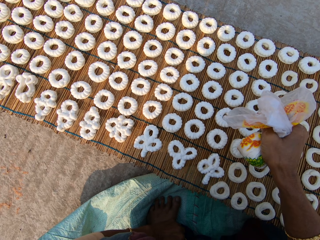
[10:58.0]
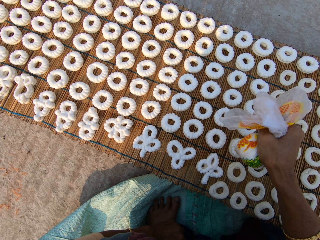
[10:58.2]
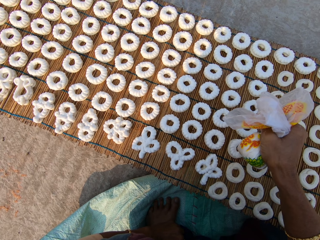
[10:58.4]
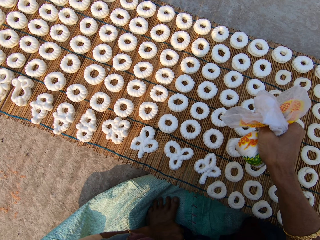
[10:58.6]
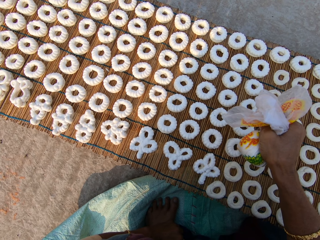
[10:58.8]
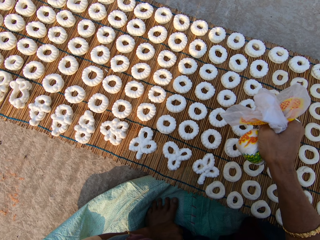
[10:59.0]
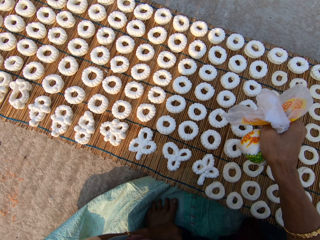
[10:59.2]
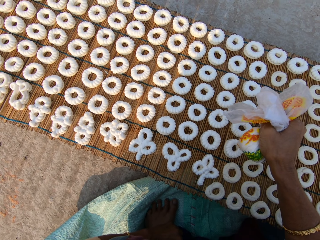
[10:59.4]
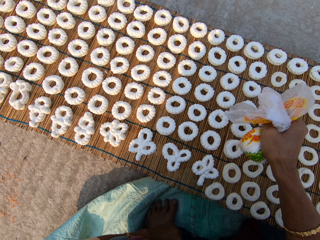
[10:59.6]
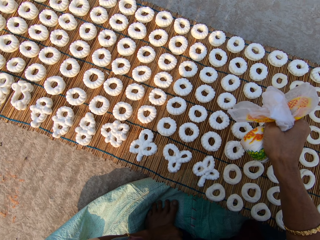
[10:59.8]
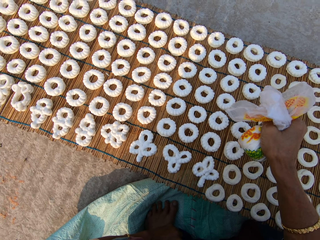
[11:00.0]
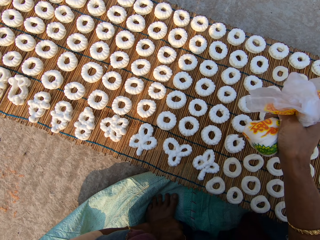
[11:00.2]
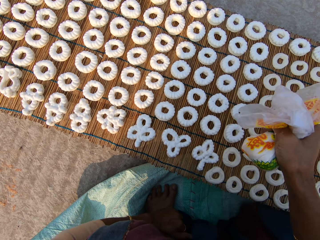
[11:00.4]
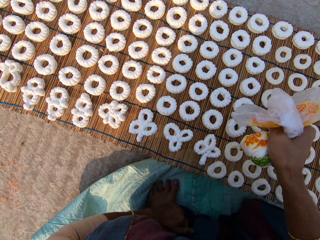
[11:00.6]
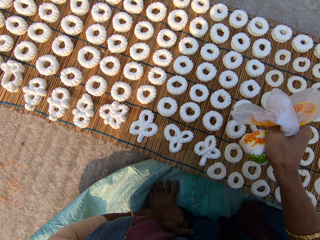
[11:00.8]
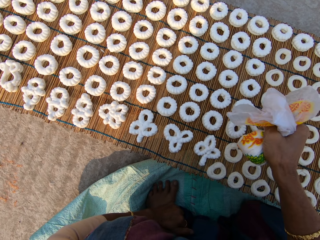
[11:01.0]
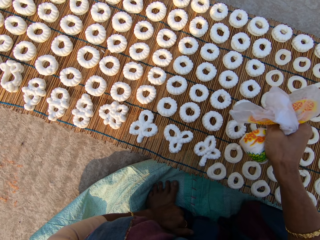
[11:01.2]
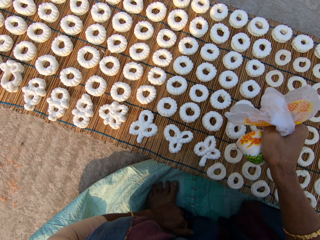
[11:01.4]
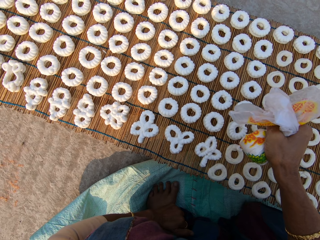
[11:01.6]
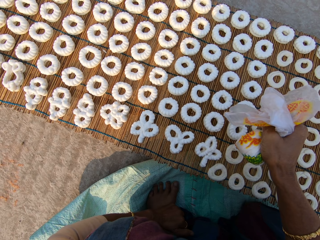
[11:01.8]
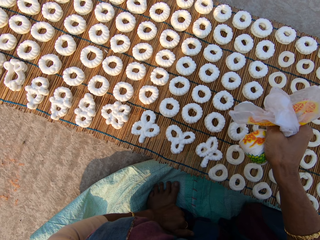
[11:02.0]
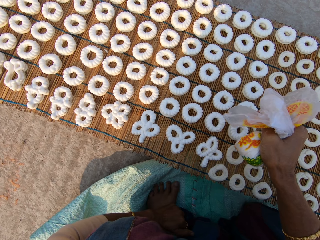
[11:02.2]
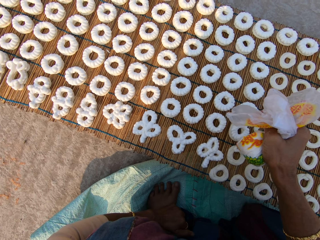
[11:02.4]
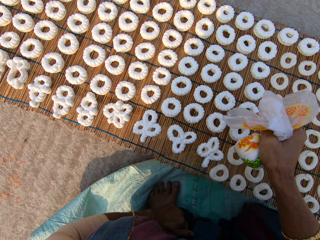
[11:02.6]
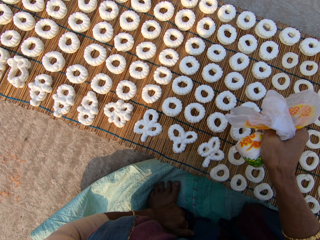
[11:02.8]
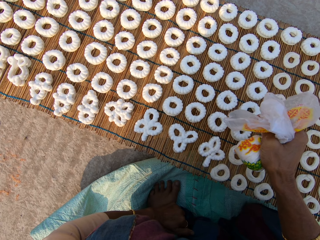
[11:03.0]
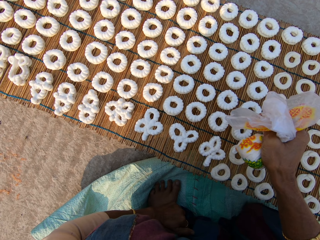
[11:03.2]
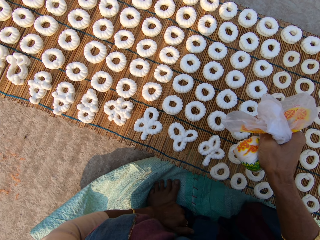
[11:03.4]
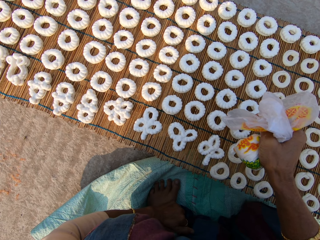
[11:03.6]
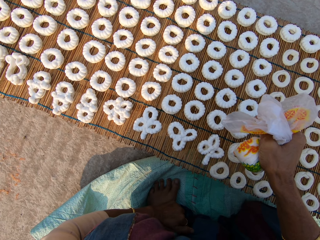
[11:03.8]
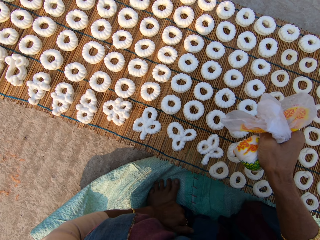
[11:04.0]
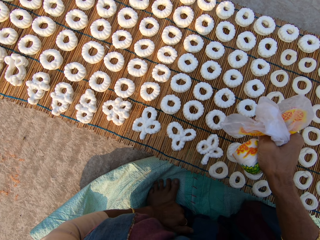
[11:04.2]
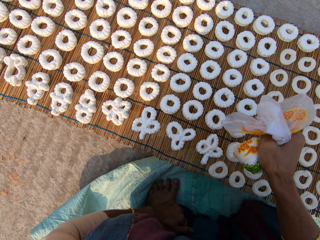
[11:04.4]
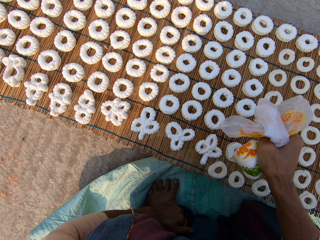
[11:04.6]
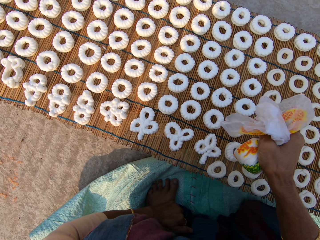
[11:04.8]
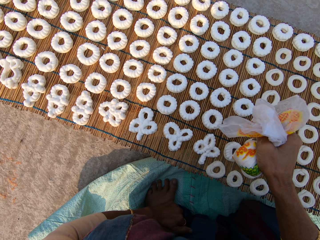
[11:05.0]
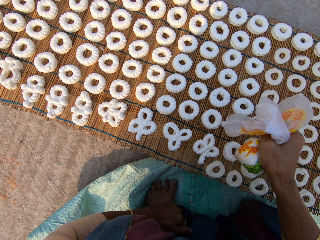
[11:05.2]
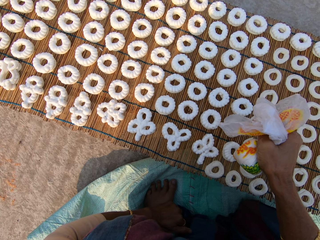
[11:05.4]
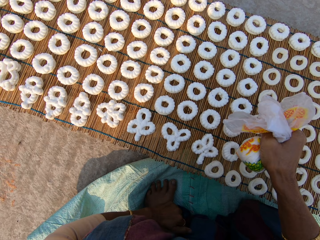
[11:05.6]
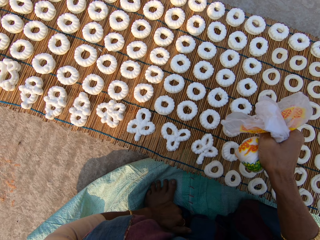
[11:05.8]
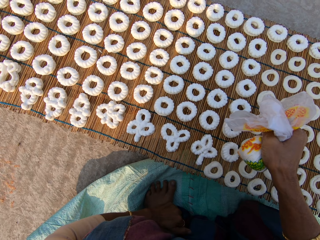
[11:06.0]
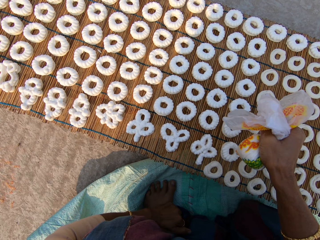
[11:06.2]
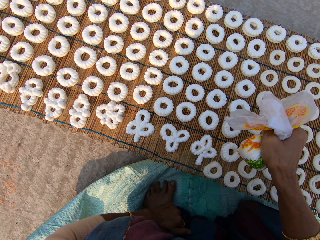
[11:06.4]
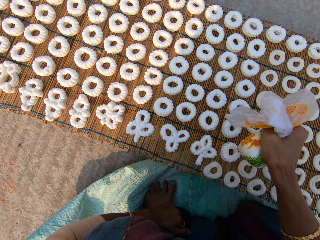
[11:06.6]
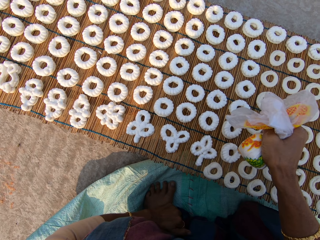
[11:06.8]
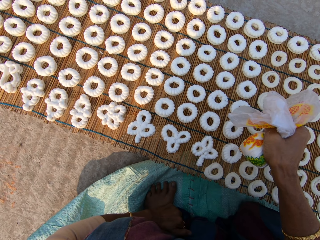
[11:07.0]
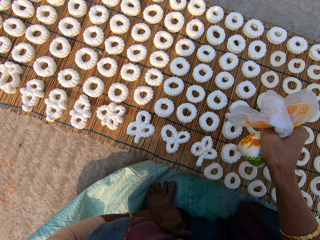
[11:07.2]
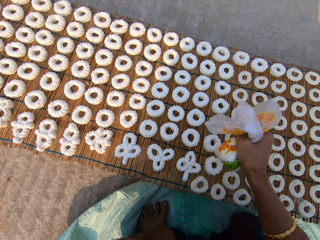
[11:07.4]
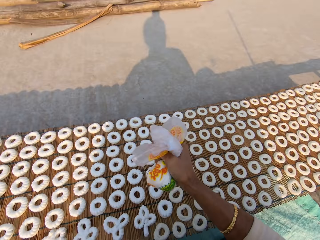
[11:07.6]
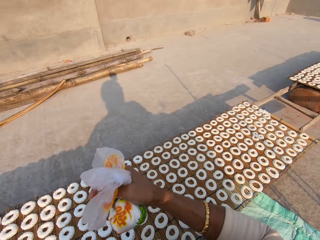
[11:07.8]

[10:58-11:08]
The camera wearer applies flour paste from the plastic bag on another dough on the mat.

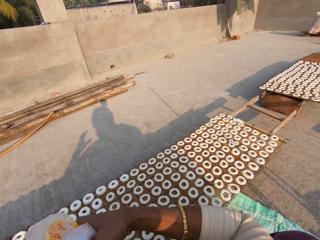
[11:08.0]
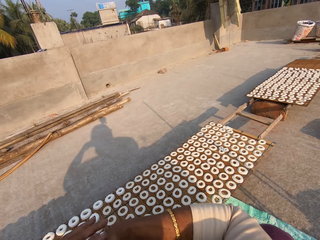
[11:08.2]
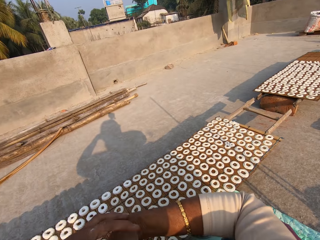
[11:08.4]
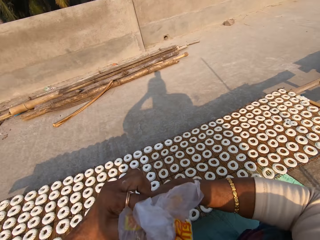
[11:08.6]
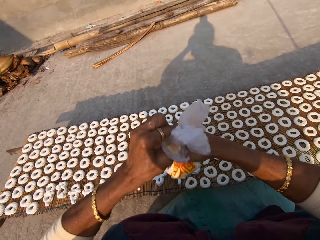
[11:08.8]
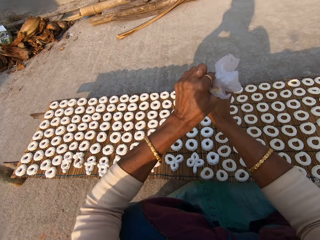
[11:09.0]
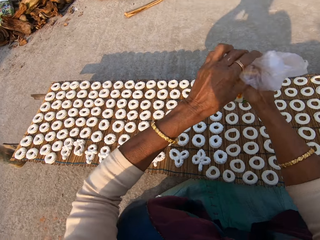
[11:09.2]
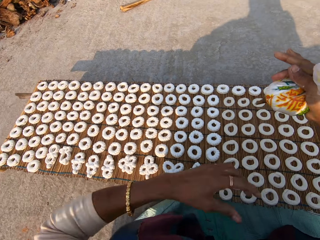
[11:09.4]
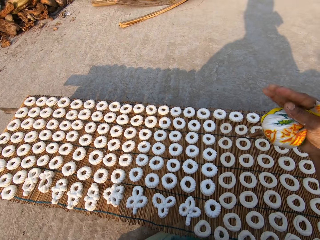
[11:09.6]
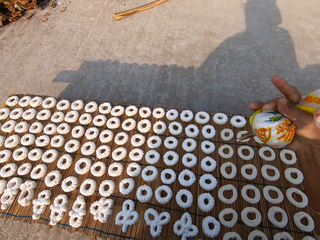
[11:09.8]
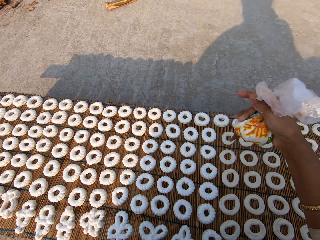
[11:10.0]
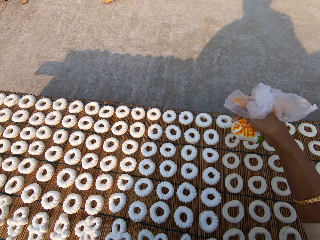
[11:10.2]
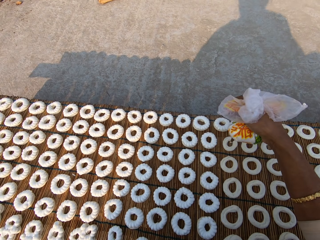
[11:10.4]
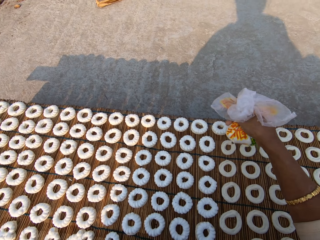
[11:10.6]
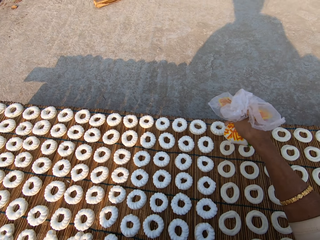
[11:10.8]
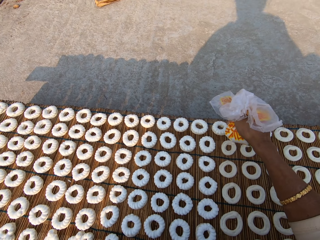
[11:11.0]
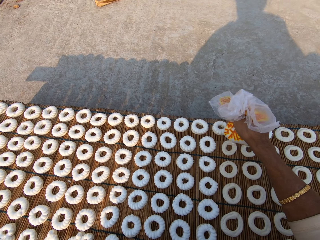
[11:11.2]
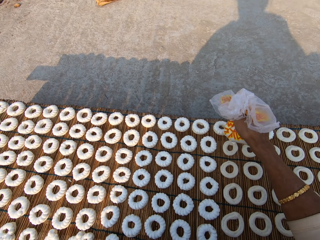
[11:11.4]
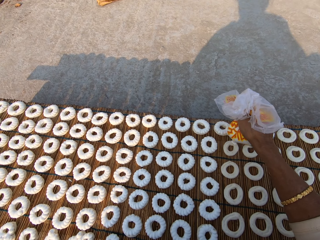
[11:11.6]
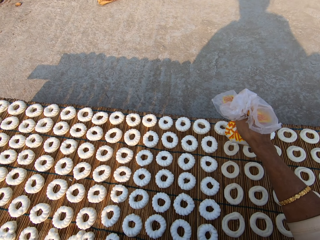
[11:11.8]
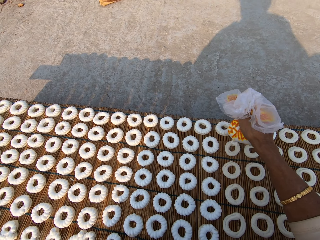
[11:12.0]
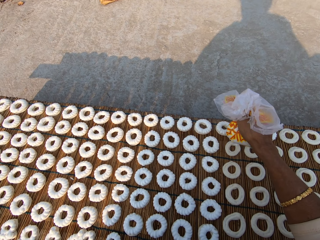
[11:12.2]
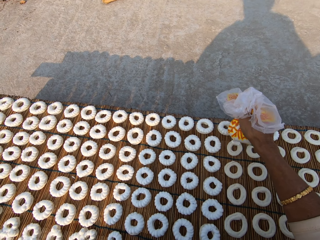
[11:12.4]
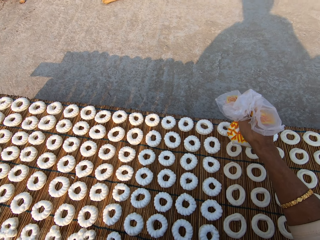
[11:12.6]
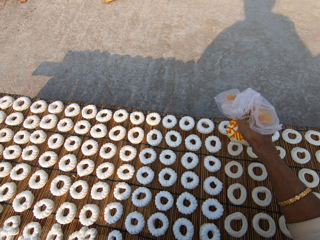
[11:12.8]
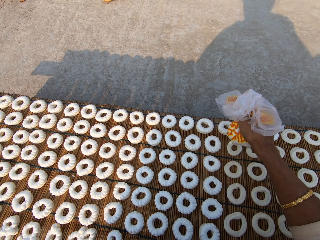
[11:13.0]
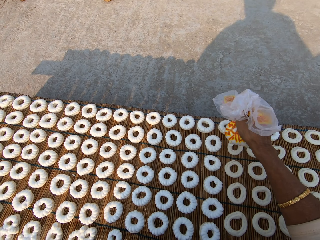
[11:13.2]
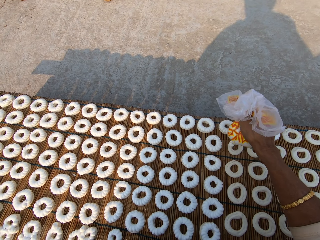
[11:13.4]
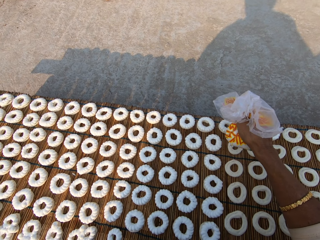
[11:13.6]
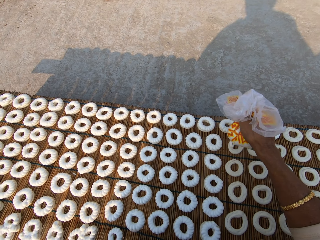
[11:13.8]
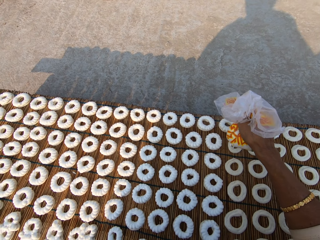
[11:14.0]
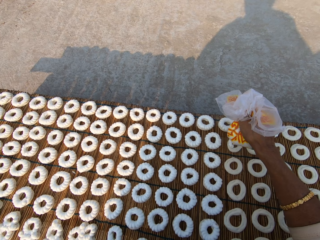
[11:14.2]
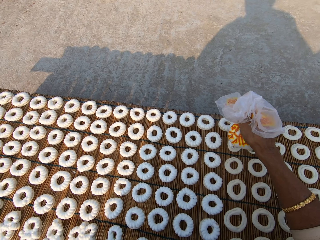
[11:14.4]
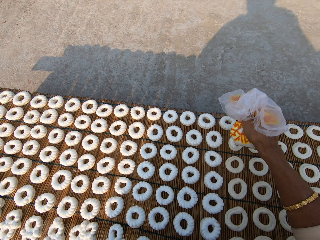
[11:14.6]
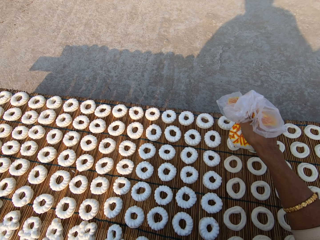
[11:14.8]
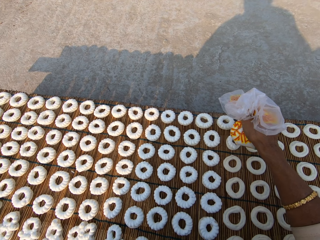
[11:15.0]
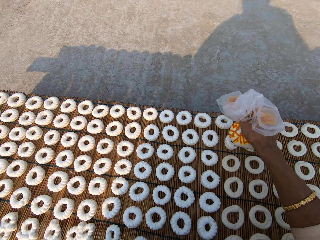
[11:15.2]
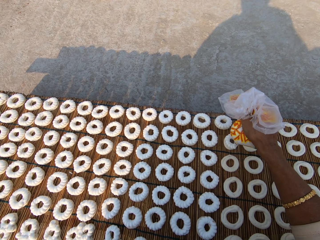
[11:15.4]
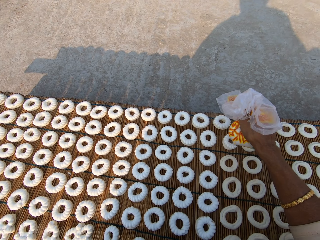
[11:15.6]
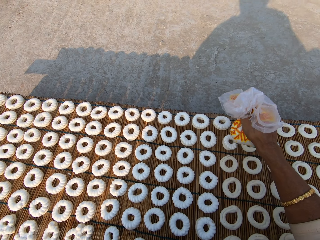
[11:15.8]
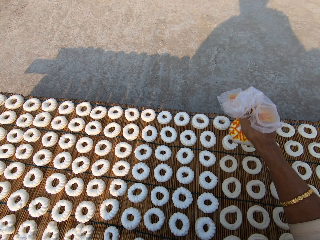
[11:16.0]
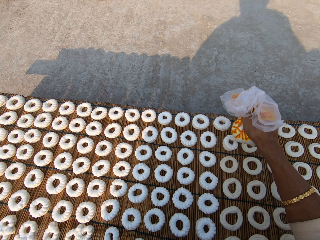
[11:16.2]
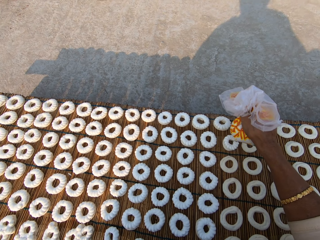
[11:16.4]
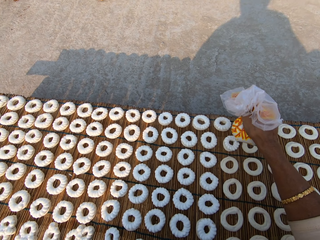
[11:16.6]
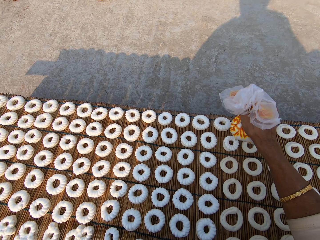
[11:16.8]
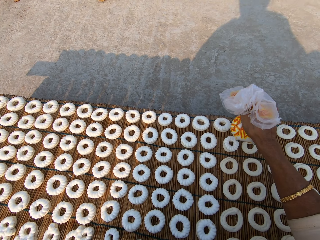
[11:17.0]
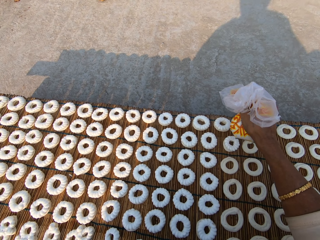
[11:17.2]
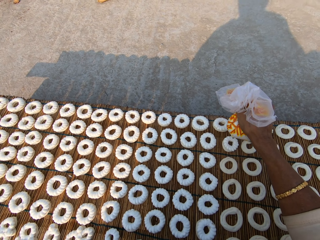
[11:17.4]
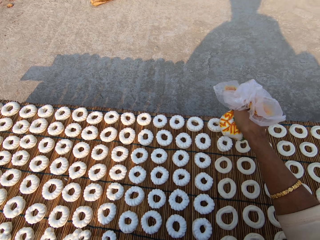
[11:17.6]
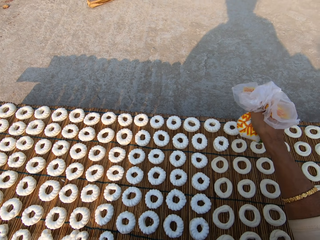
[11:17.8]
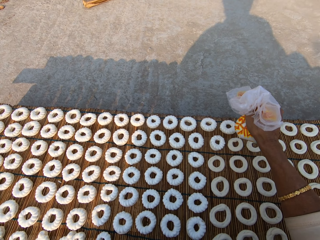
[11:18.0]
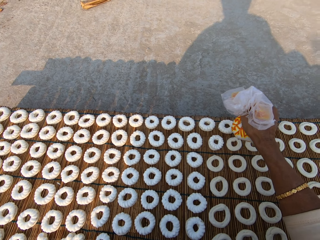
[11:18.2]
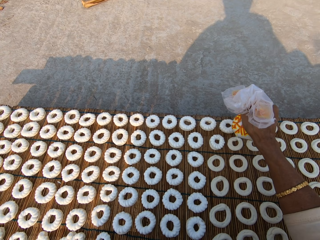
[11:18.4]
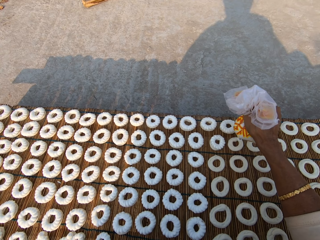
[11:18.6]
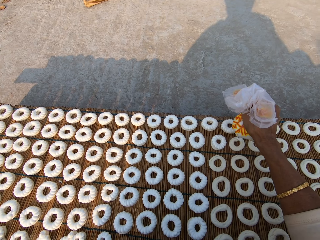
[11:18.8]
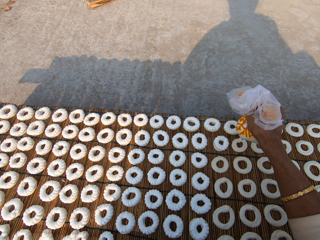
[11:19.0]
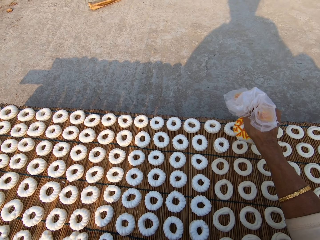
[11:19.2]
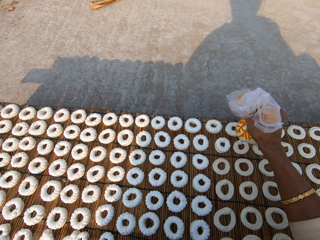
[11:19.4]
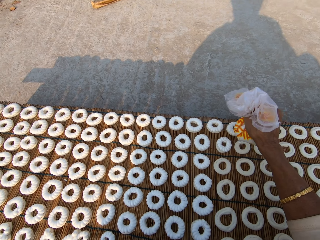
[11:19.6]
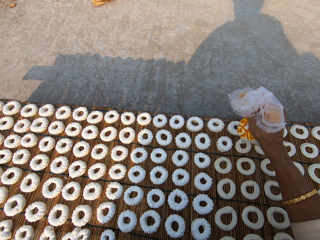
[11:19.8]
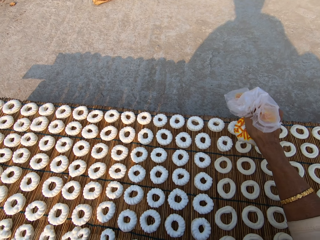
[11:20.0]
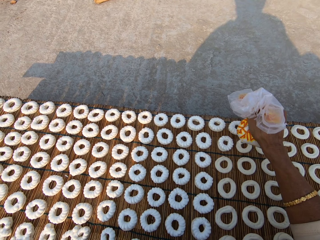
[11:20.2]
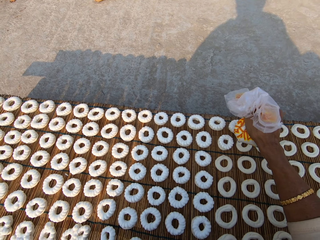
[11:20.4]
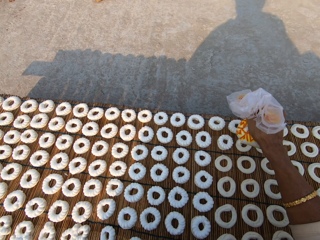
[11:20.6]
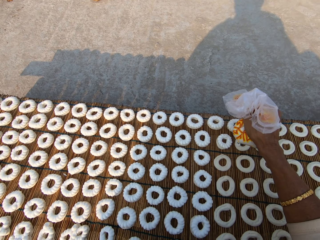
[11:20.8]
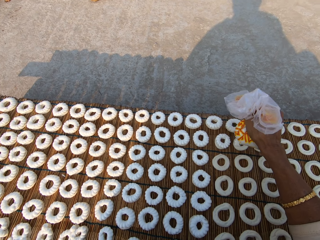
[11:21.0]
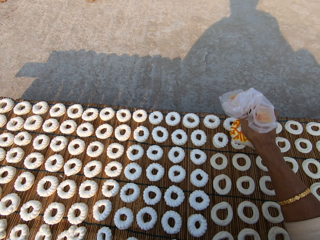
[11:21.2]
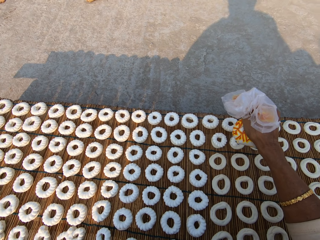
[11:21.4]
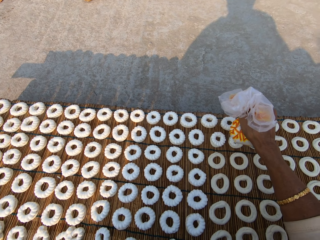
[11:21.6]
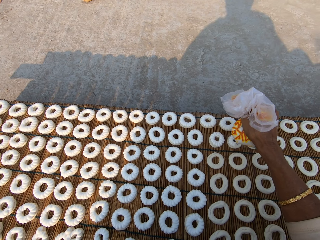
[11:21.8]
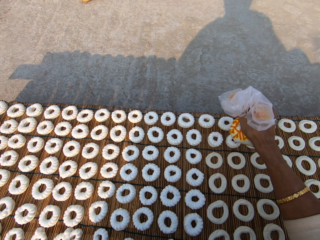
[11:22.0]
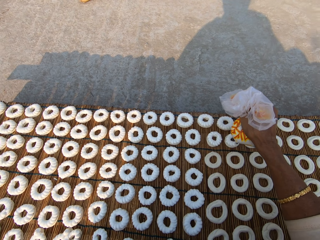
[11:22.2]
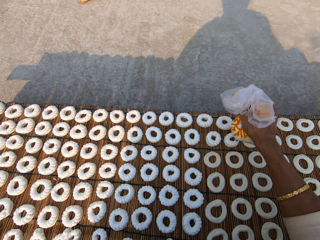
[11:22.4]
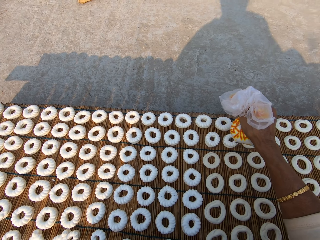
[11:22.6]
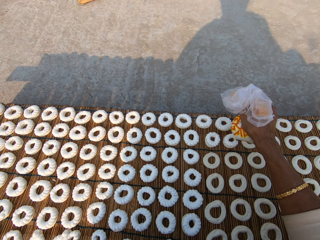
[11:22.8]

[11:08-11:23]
The camera wearer tightens the plastic bag. They apply flour paste from the plastic bag on another dough on the mat. They apply flour paste from the plastic bag on another dough on the mat again.
